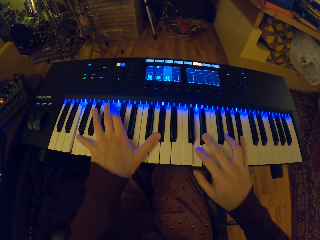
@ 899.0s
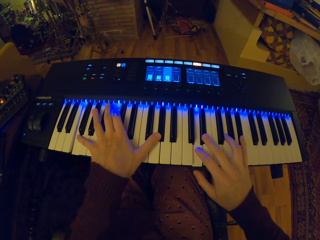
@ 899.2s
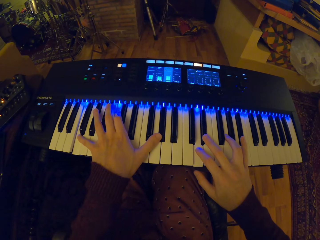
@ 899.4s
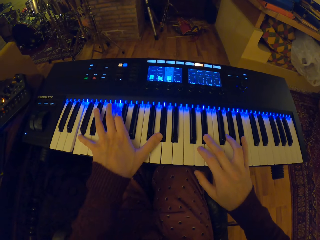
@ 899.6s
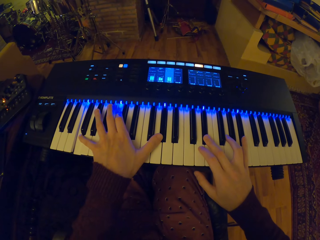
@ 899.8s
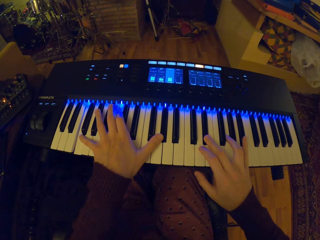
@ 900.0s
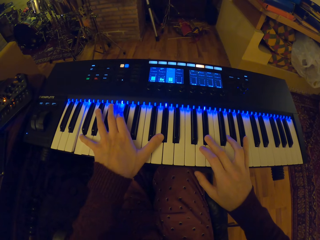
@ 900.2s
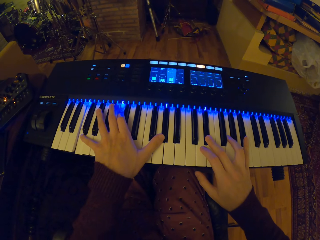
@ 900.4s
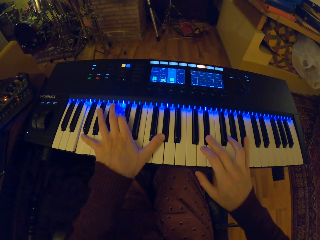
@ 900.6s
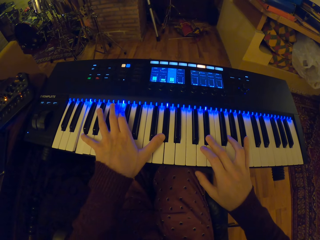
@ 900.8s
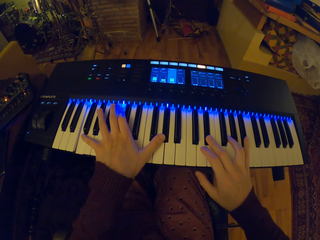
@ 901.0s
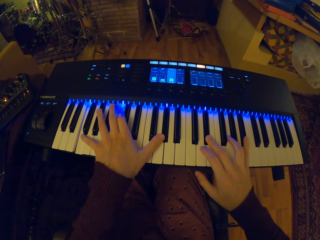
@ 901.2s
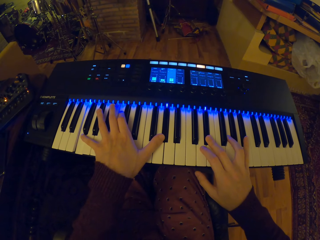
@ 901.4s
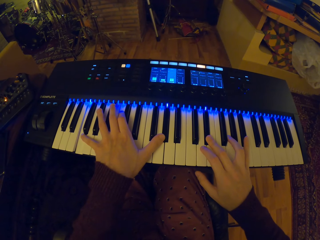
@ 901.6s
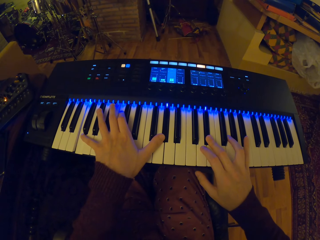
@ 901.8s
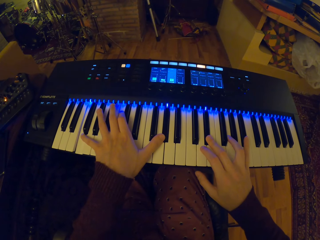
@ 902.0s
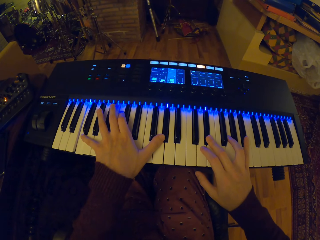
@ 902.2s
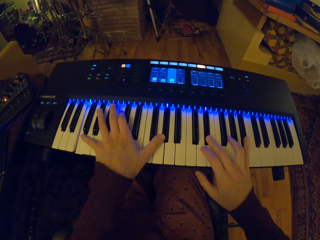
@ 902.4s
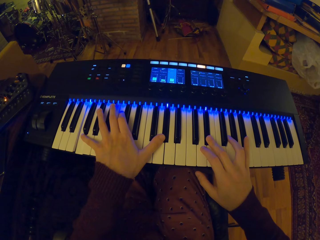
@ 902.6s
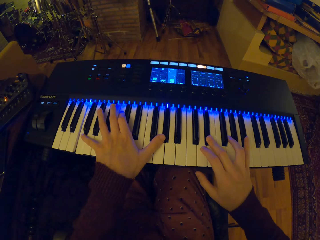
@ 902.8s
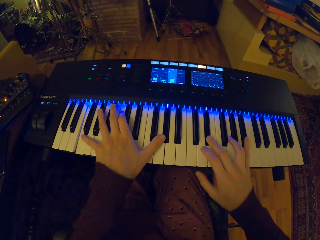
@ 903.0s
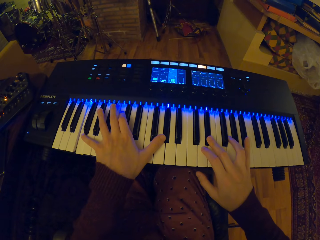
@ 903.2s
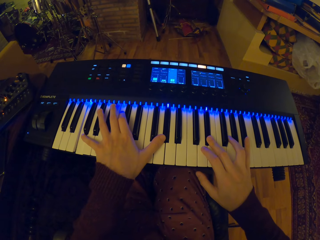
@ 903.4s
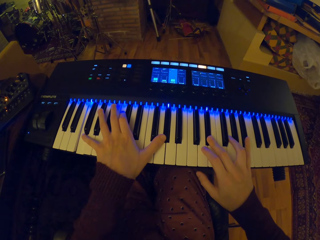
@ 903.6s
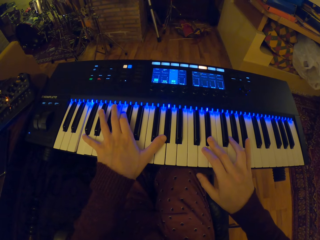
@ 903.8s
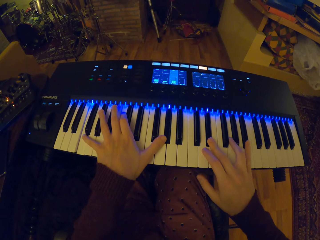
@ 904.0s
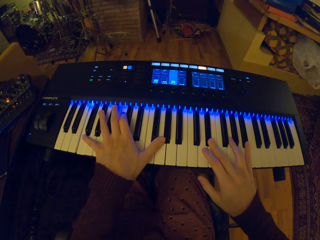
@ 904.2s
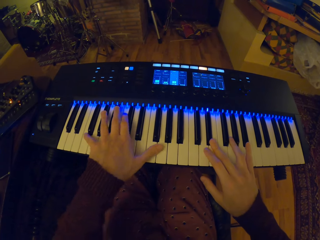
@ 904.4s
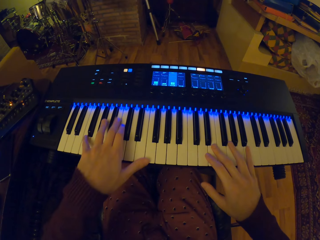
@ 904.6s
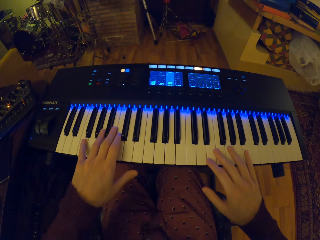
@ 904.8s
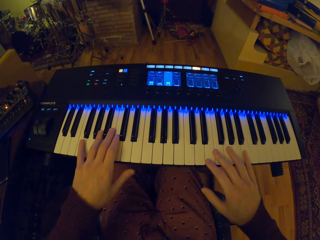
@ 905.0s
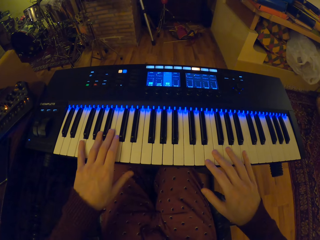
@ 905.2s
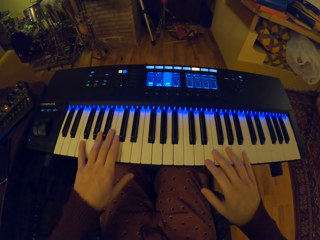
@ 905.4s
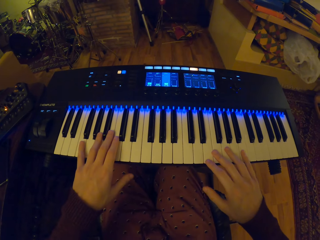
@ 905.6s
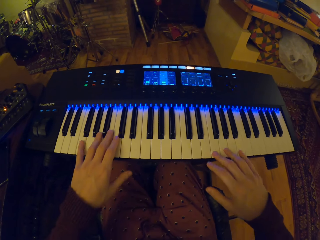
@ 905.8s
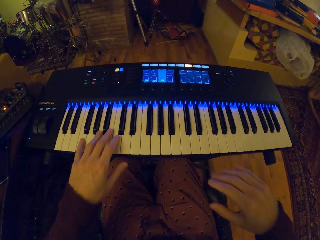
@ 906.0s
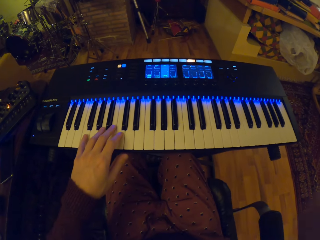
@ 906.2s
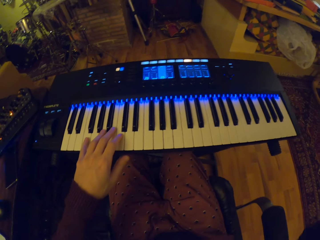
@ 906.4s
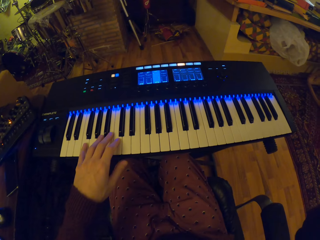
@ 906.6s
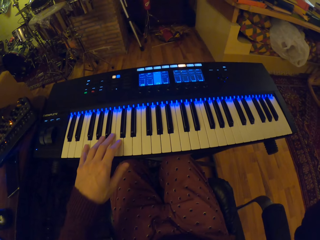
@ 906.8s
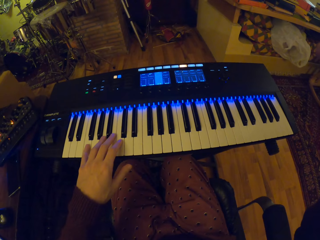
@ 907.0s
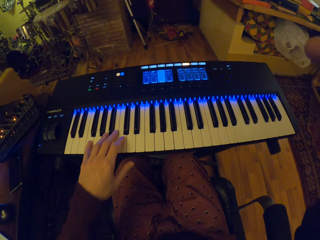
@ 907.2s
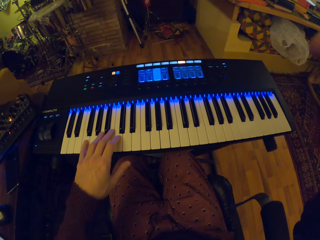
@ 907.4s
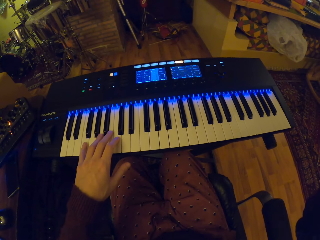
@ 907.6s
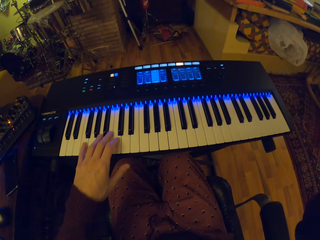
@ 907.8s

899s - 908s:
The camera wearer rests hands on the piano keyboard. He moves both hands on the piano keyboard, places the left hand on the piano keyboard, touches his face with his right hand, and raises the right hand.
